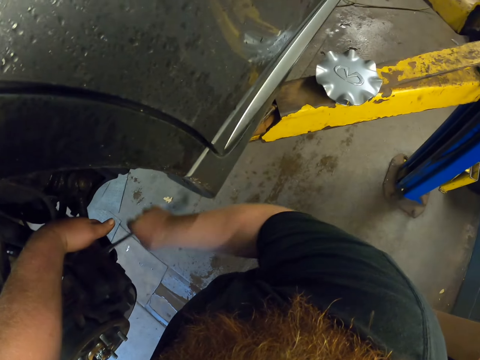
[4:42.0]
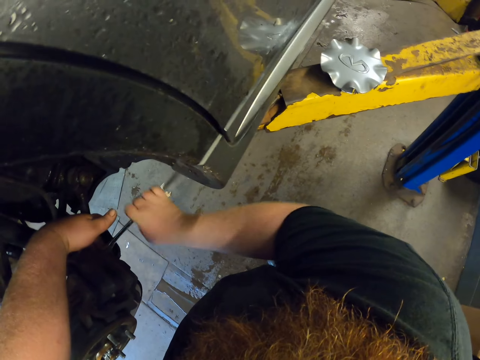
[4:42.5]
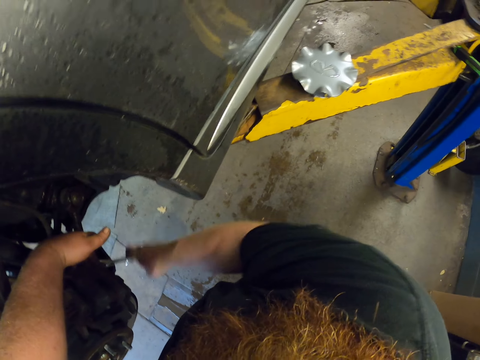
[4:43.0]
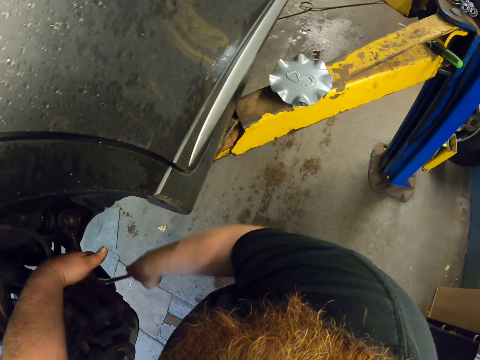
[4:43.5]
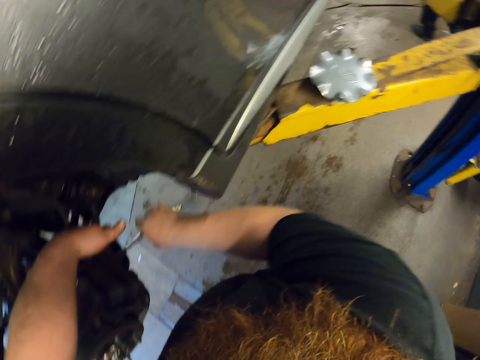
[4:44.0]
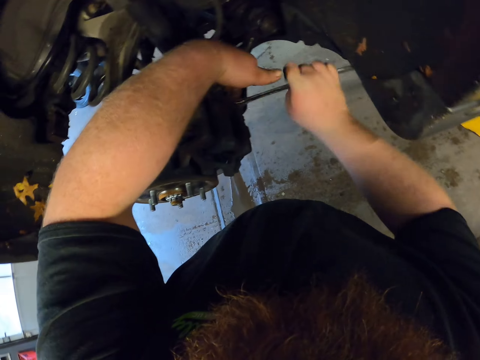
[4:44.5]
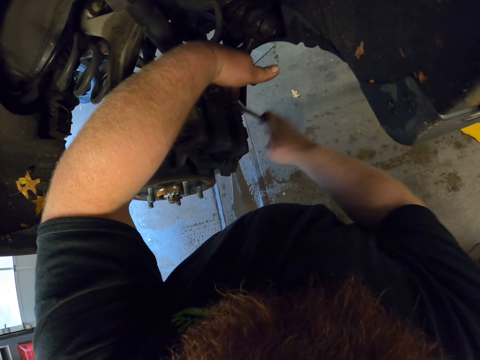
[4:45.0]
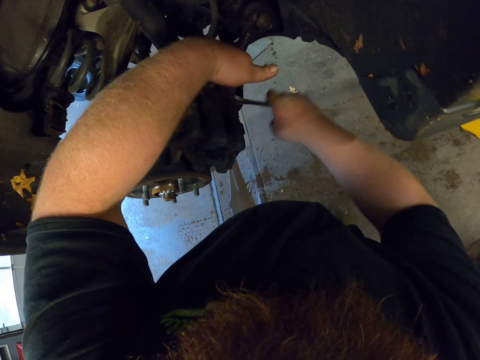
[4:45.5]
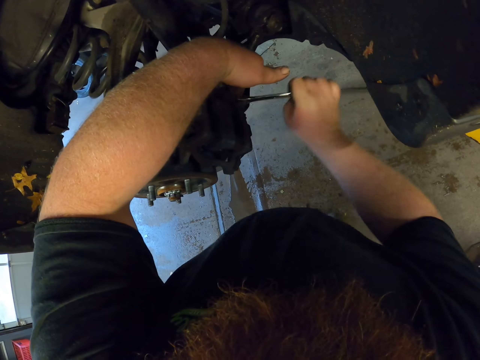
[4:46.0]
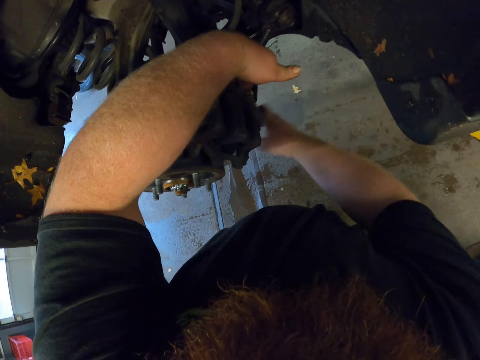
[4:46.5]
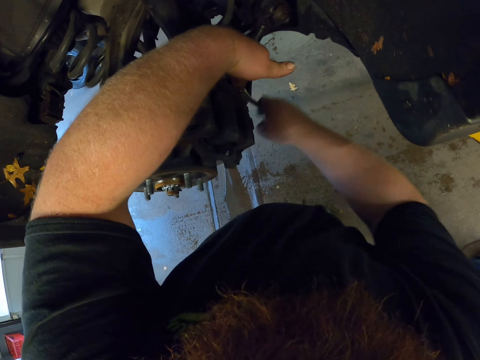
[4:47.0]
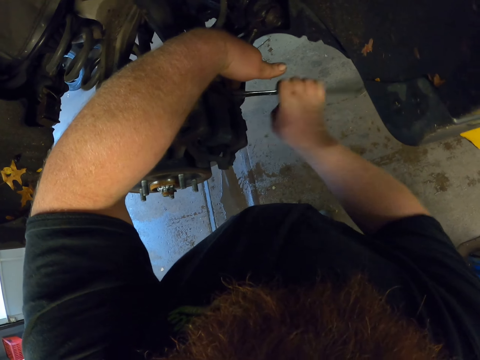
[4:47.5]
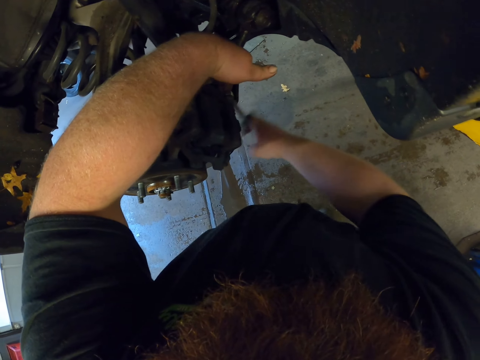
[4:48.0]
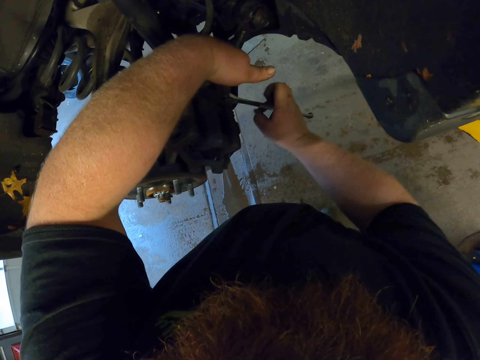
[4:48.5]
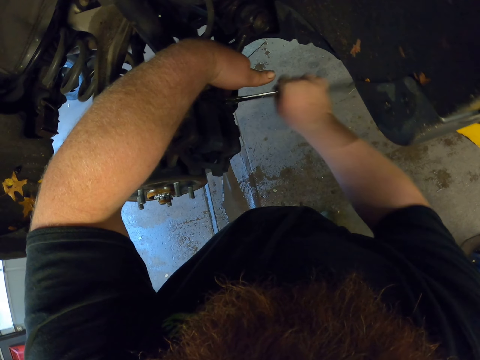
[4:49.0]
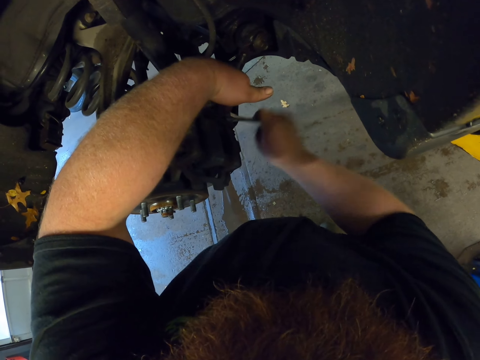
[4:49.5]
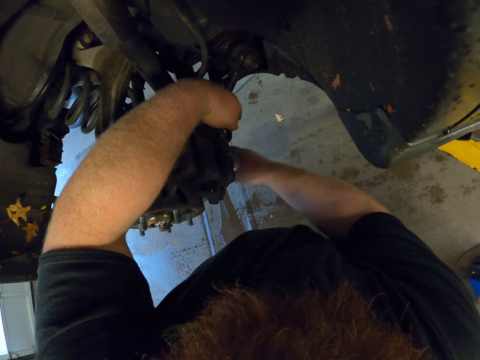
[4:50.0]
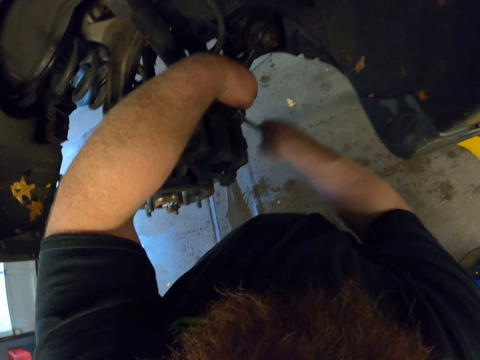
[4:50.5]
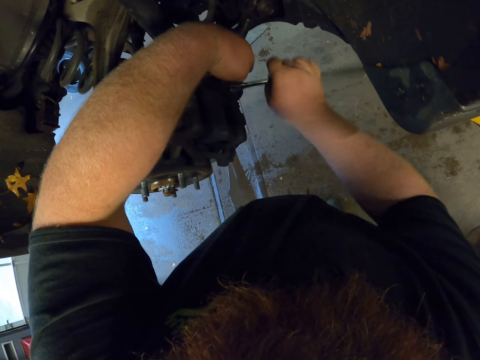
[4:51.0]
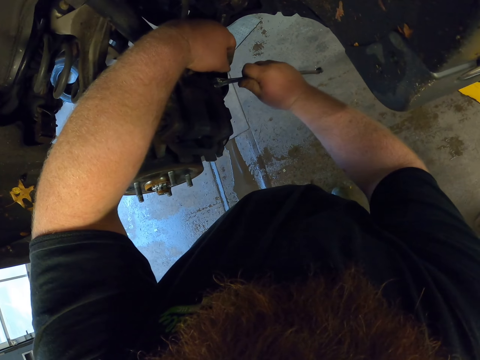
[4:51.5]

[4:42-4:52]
A man walks around the garage.

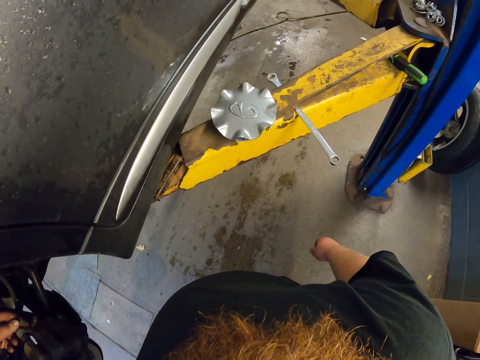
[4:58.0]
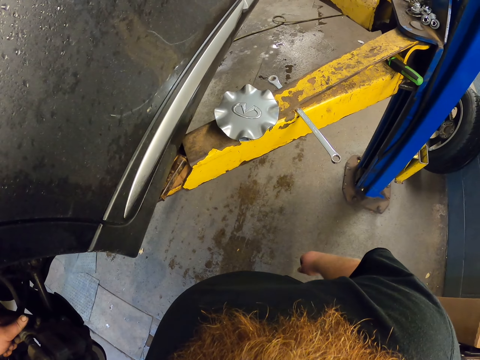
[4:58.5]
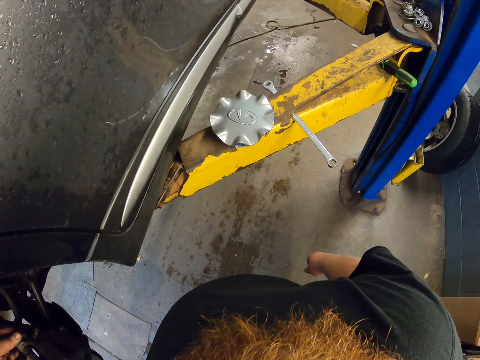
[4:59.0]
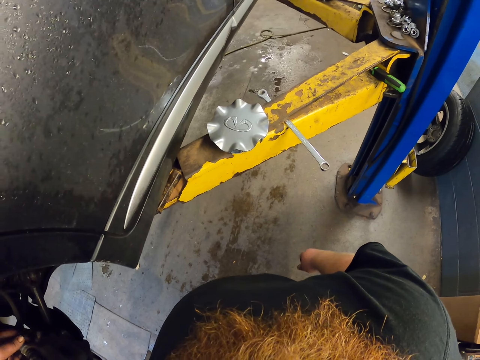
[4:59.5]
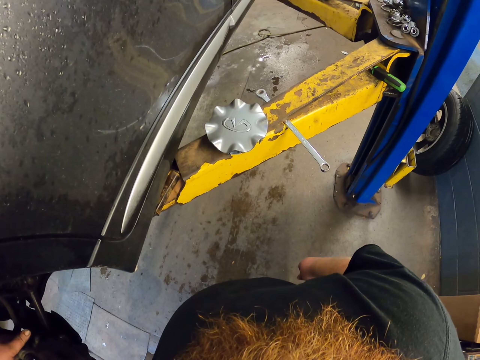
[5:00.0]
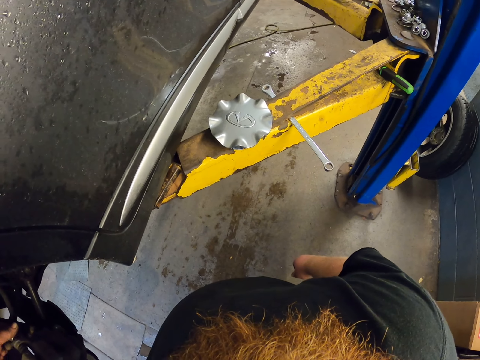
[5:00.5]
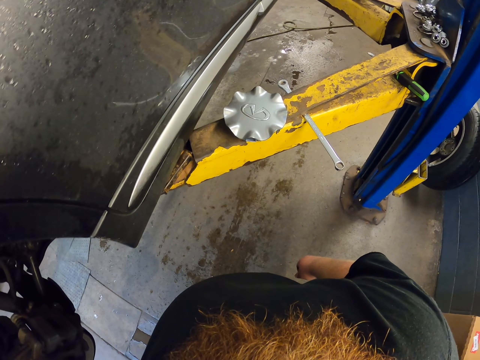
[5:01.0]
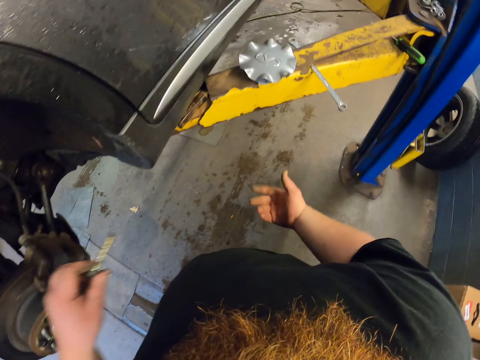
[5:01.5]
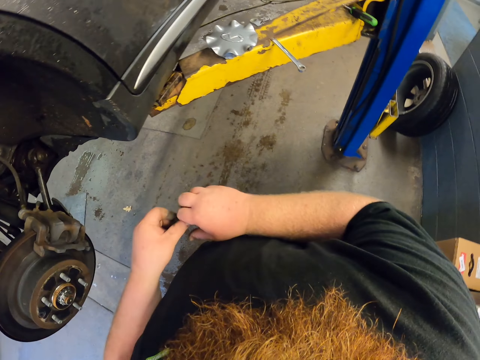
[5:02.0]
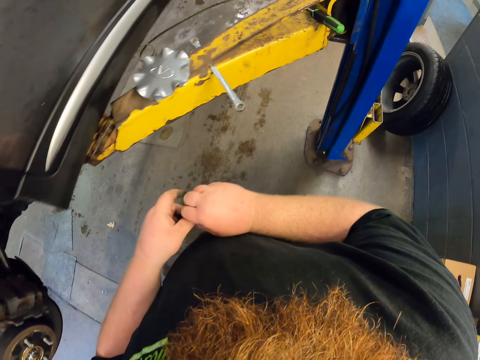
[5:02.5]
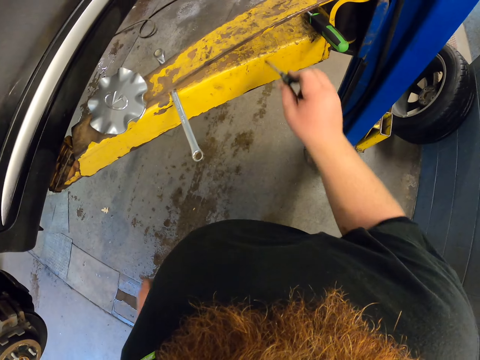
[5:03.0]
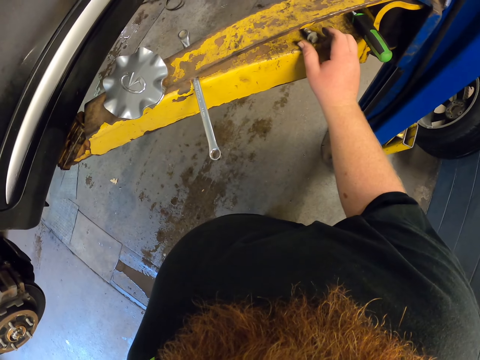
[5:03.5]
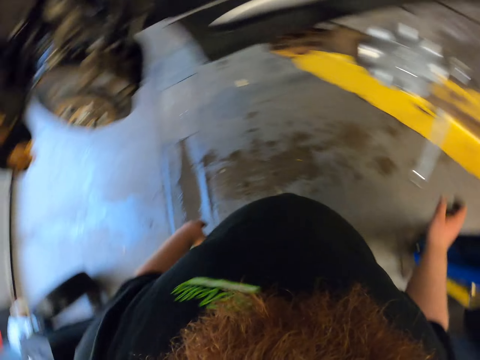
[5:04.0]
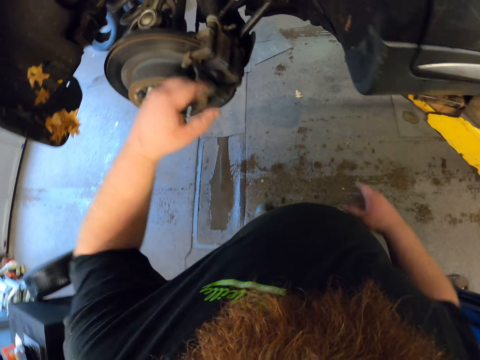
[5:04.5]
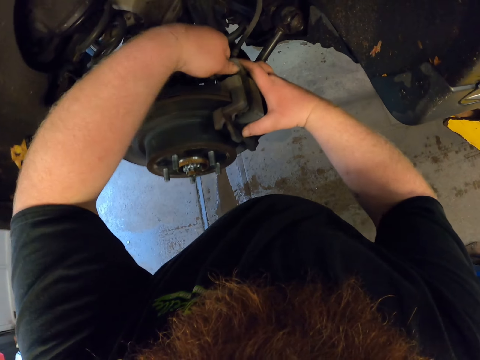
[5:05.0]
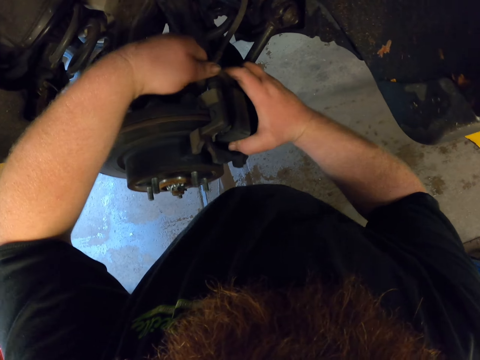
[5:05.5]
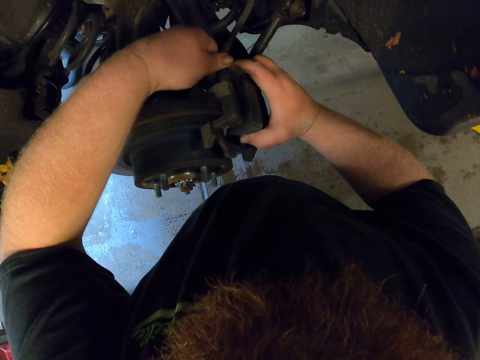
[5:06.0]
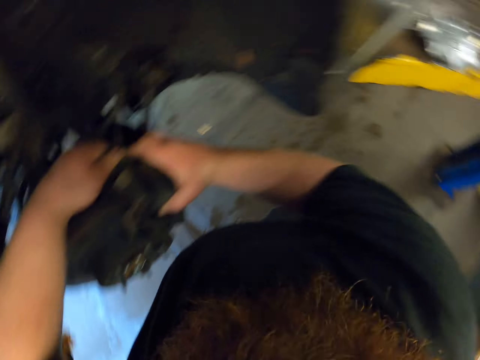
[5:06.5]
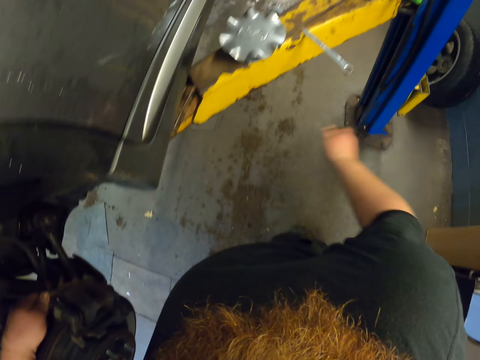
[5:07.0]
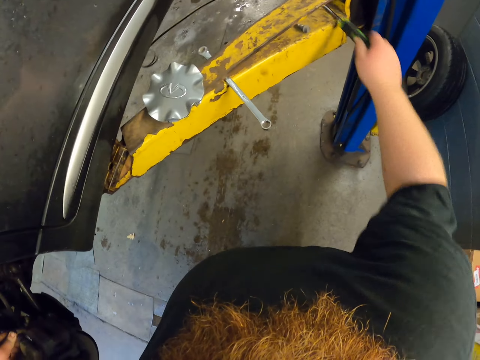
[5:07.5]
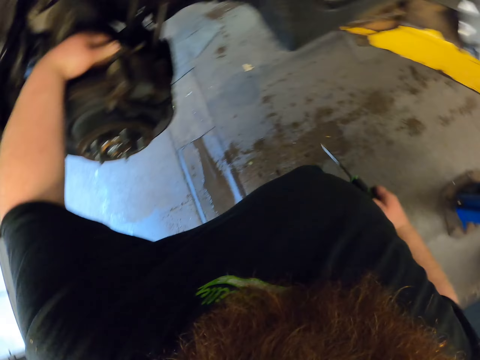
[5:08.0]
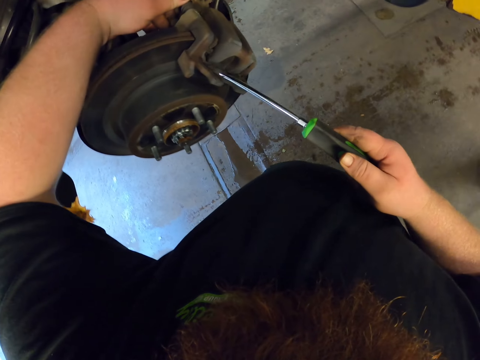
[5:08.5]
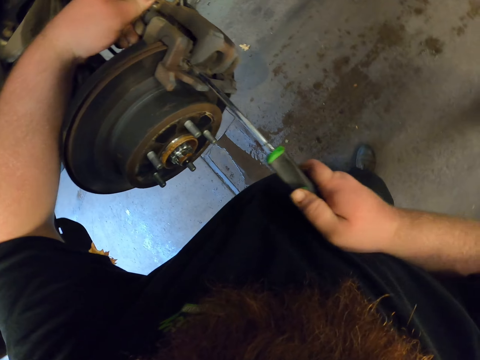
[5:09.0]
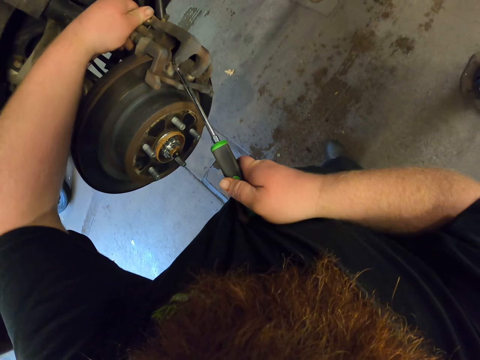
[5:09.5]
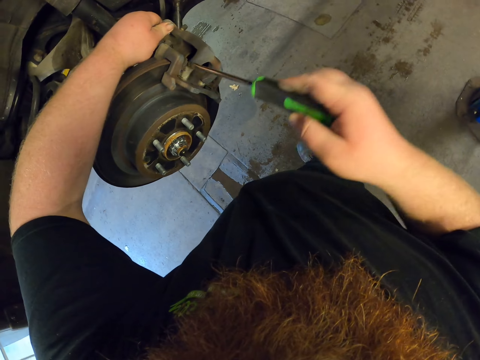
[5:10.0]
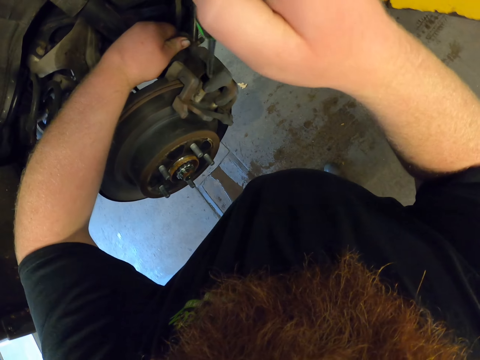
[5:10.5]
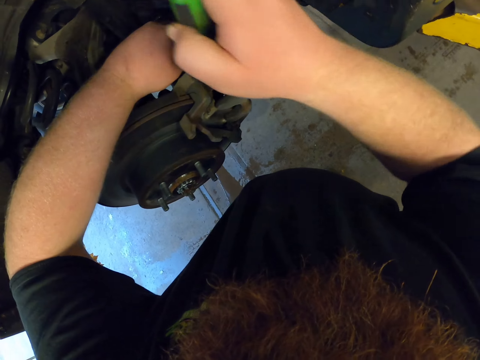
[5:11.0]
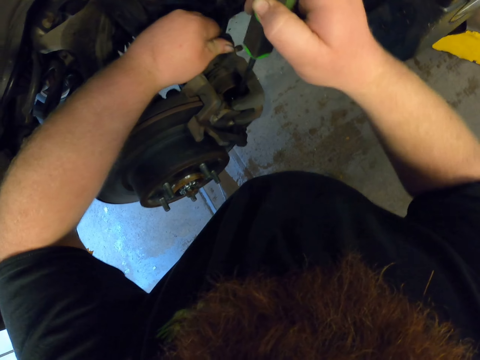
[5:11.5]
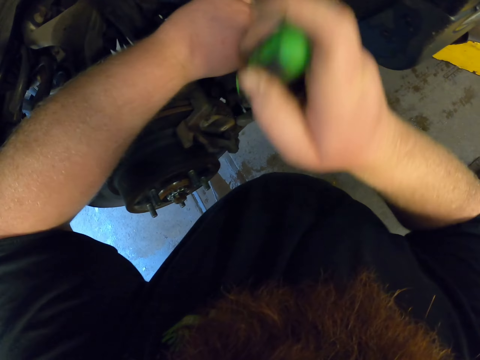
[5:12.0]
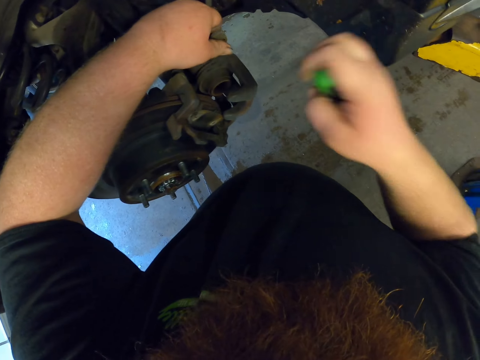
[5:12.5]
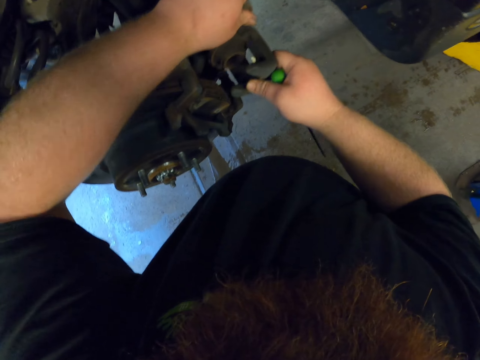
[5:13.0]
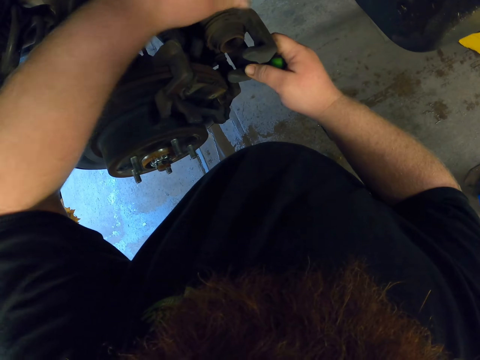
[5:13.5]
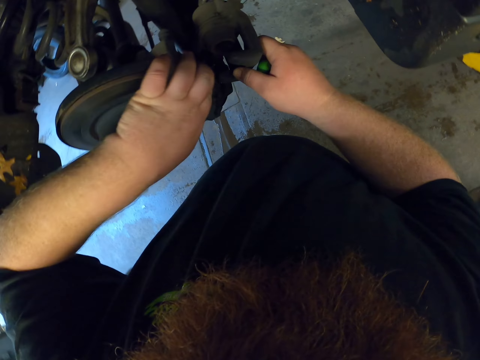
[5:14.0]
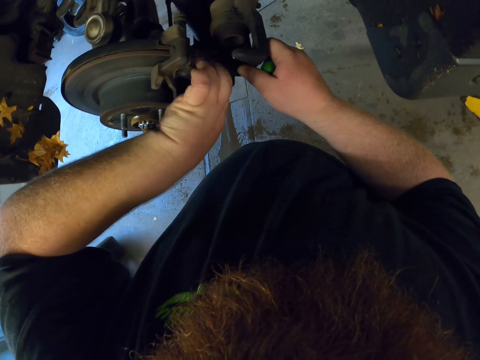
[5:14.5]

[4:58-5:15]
The camera wearer opens the nut with the hand. He transfers the screw to his right hand. He removes the nut with the hand. He puts the screw on the car lift. He removes something from the car. He picks up the screwdriver from the metal. He removes something with the screwdriver. He pushes the rubber with the screwdriver.
